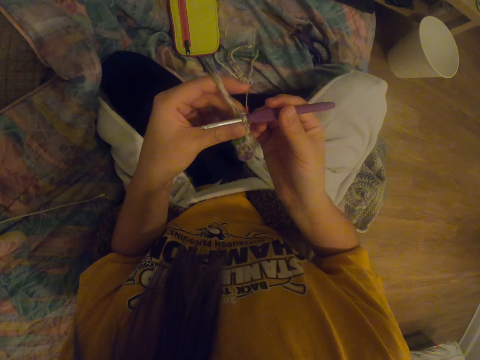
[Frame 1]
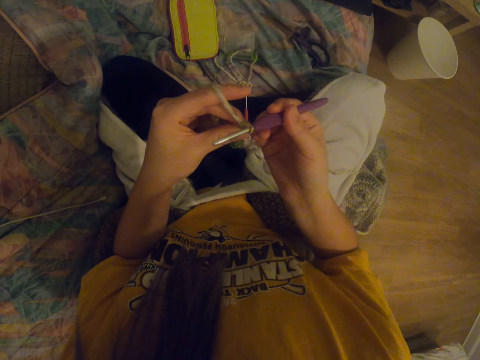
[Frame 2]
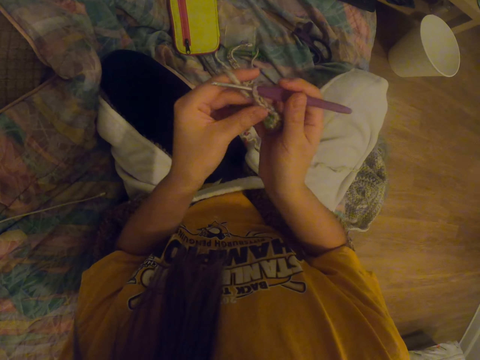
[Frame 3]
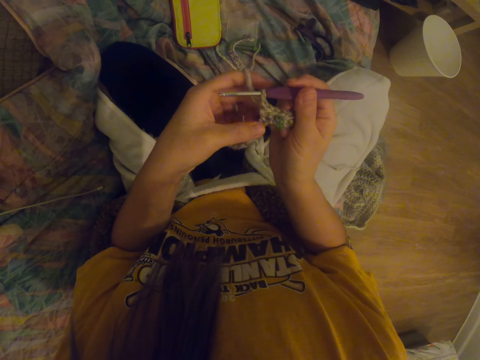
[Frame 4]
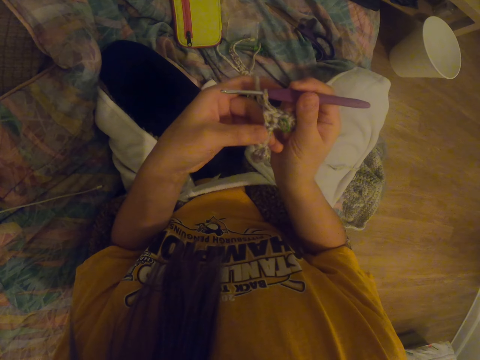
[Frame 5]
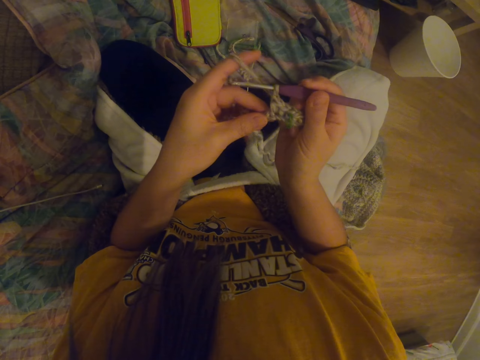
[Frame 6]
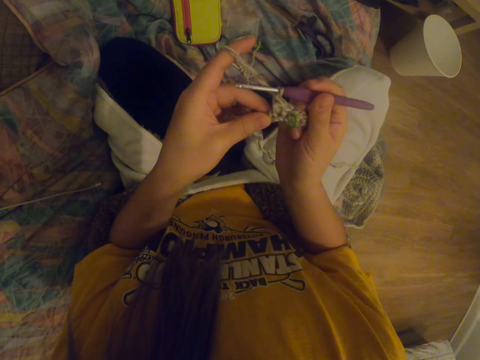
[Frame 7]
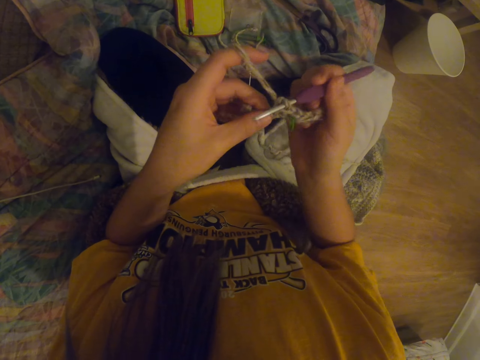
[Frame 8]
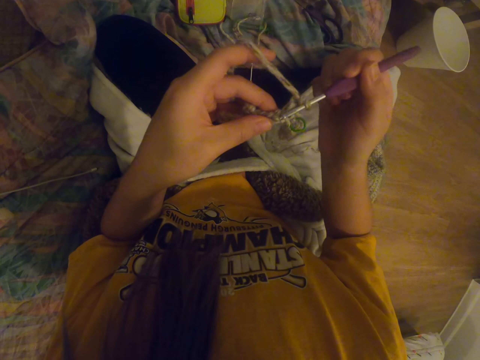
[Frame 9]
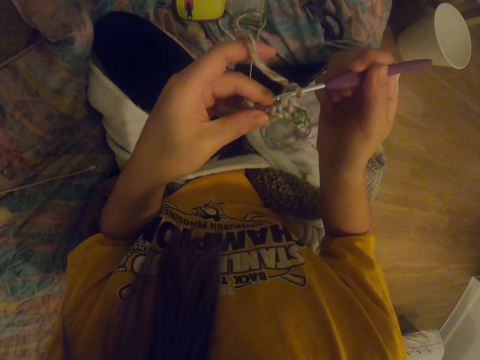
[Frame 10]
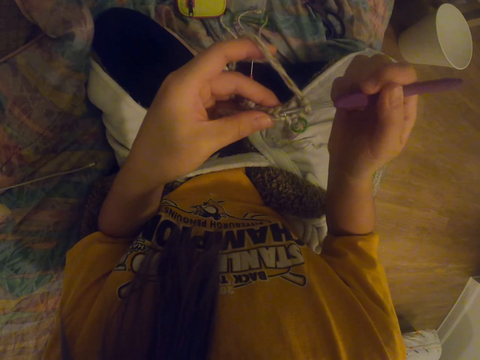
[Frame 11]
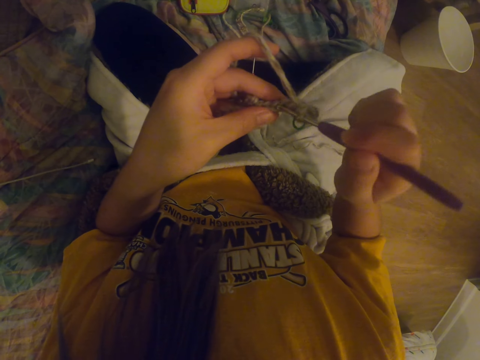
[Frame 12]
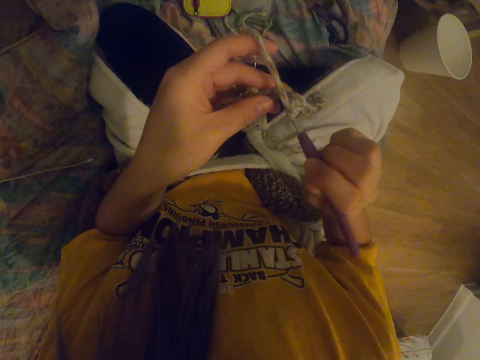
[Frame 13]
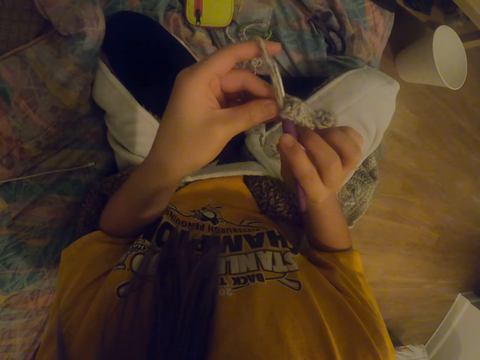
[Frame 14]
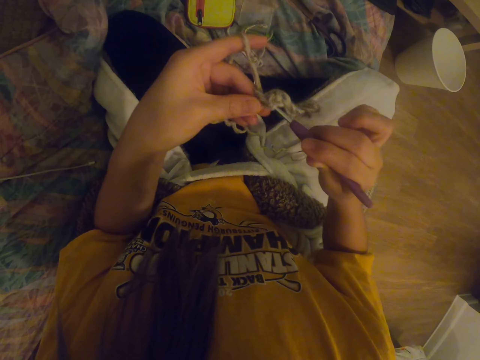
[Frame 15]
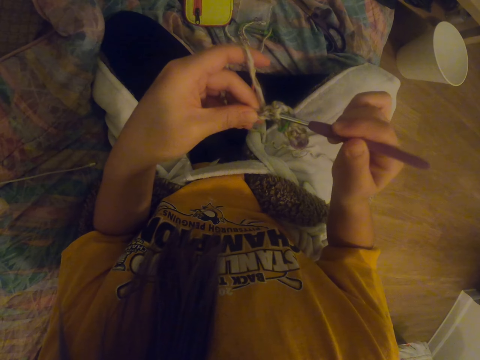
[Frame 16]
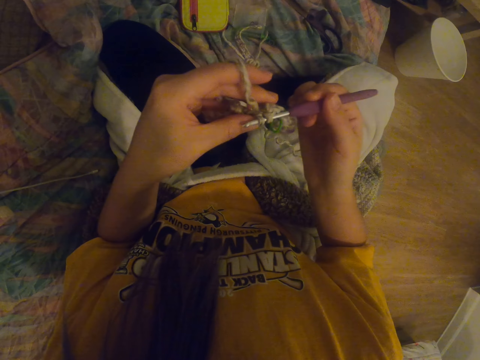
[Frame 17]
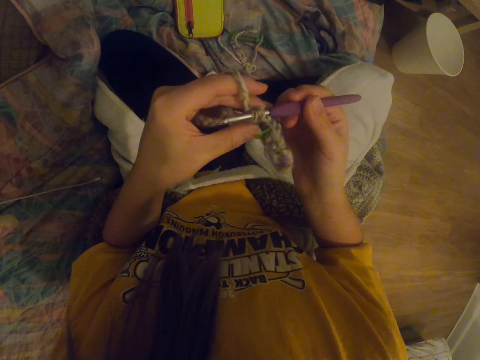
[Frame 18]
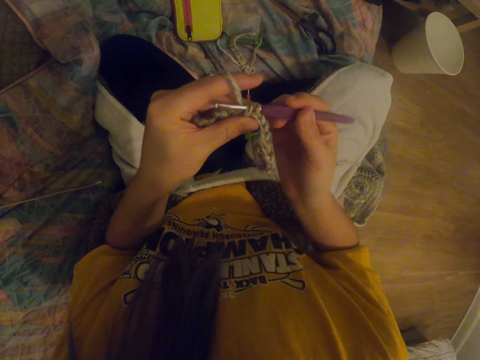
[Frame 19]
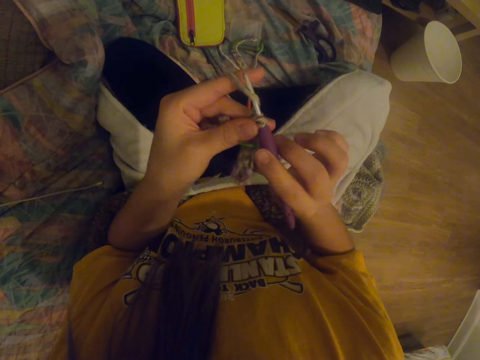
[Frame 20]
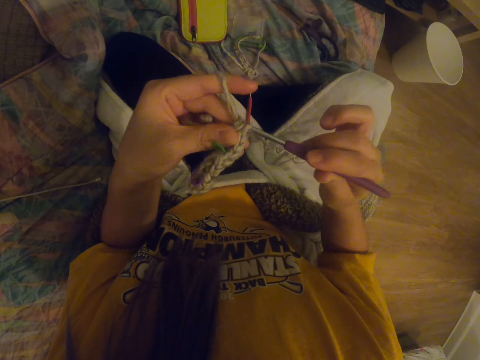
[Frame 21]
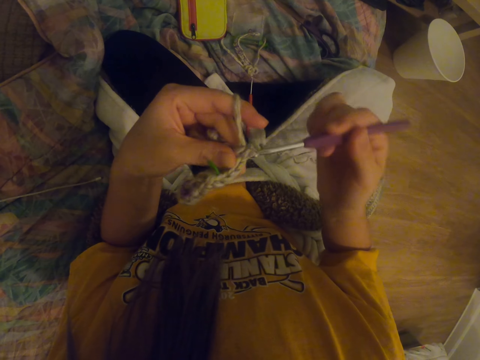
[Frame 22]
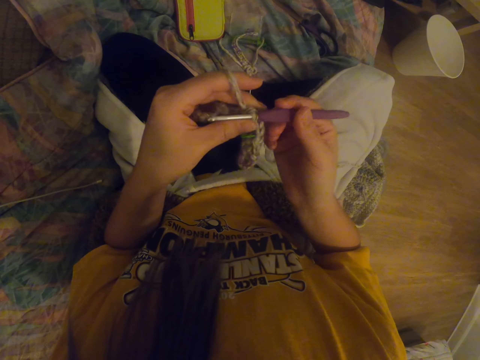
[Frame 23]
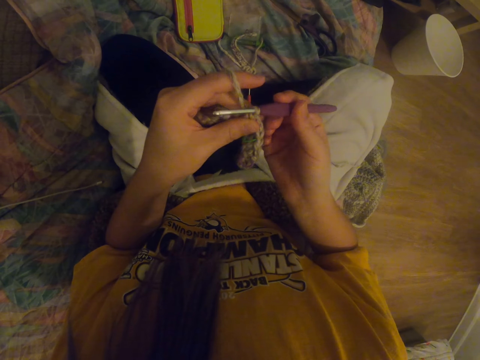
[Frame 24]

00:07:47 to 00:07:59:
The camera wearer stretches the garment. They knit the garment.

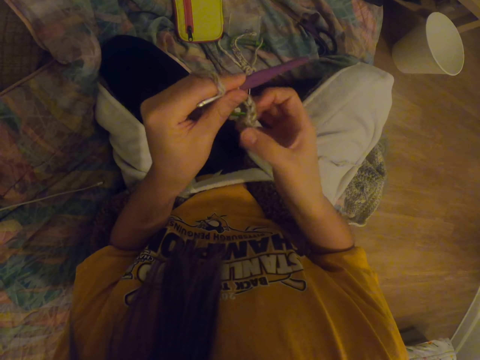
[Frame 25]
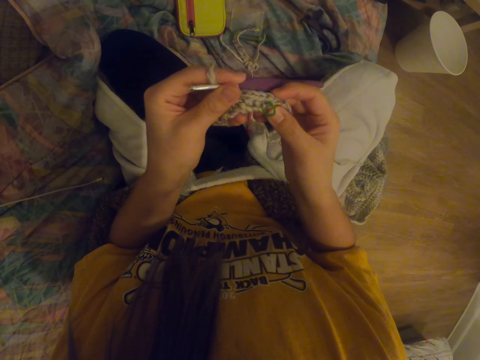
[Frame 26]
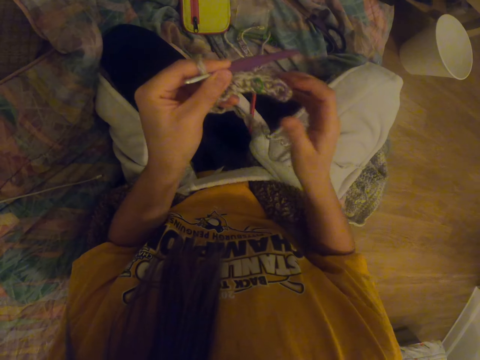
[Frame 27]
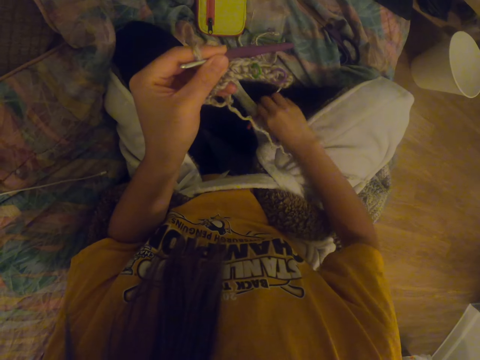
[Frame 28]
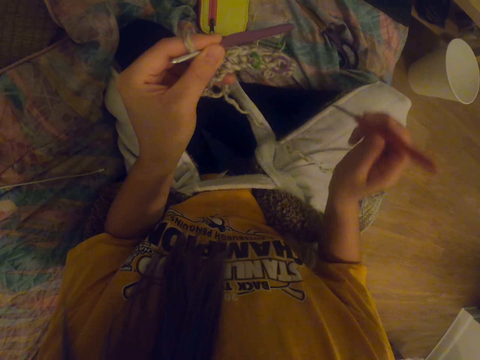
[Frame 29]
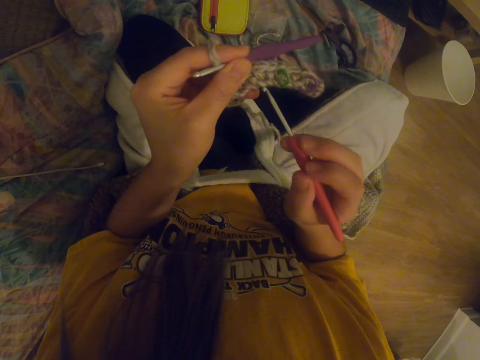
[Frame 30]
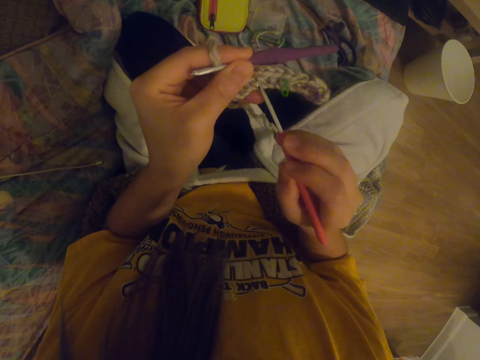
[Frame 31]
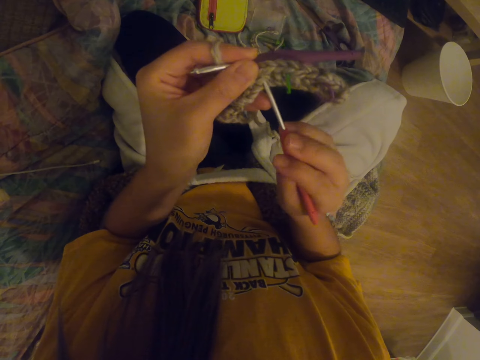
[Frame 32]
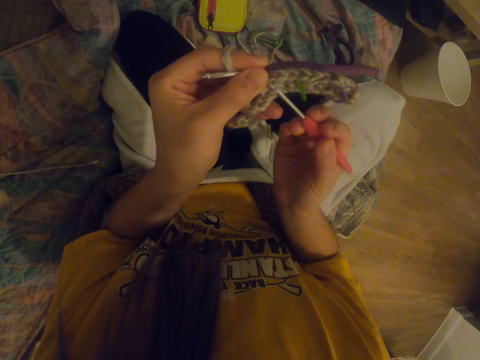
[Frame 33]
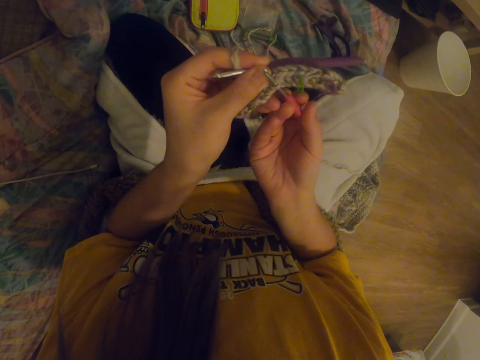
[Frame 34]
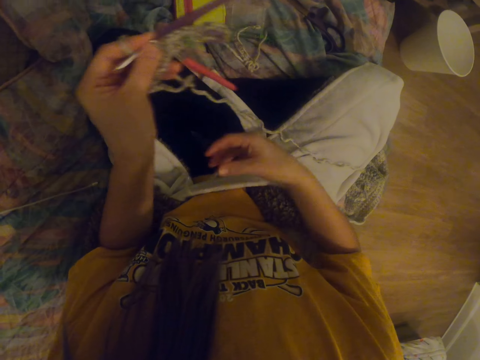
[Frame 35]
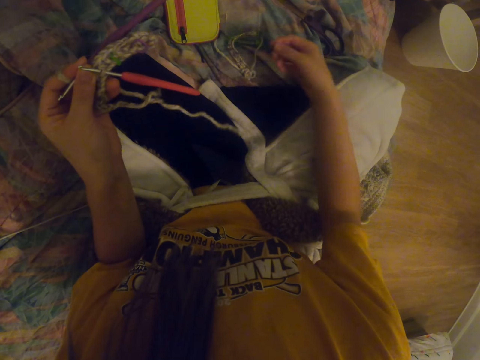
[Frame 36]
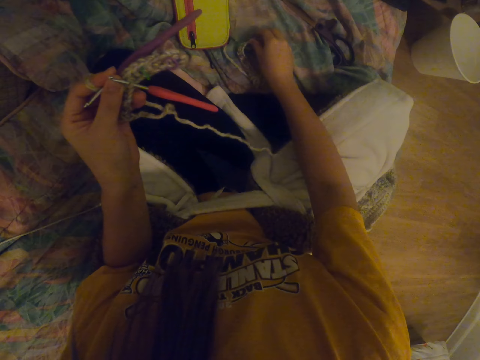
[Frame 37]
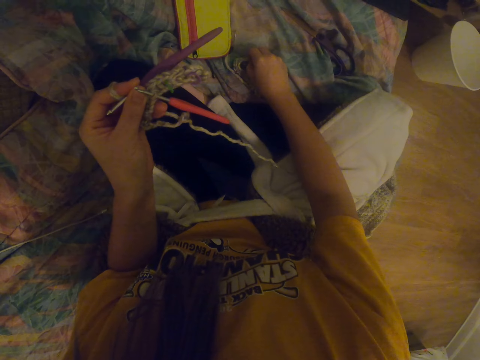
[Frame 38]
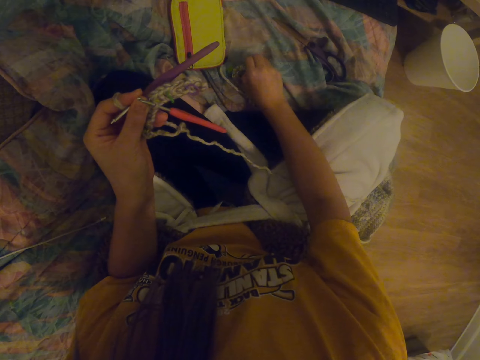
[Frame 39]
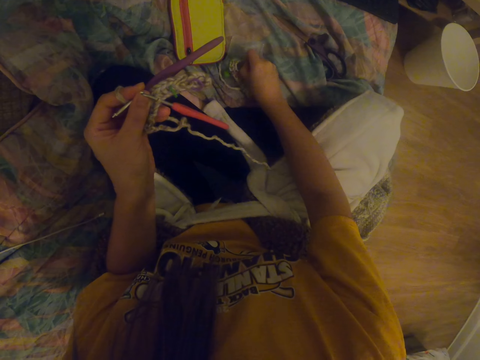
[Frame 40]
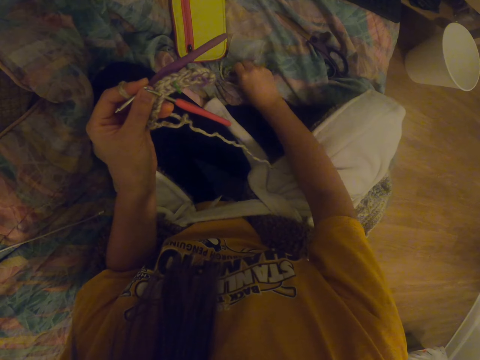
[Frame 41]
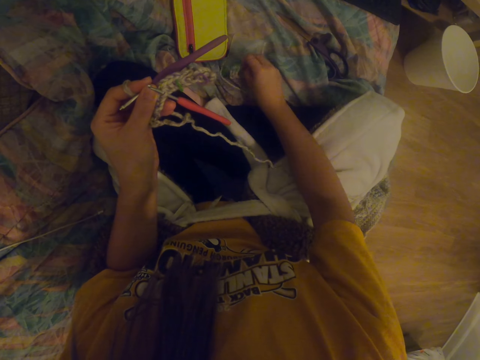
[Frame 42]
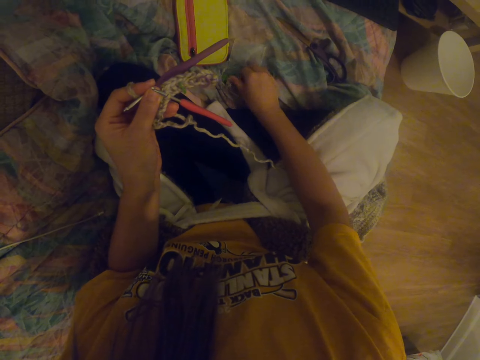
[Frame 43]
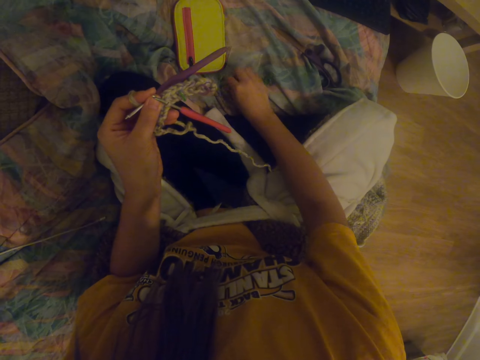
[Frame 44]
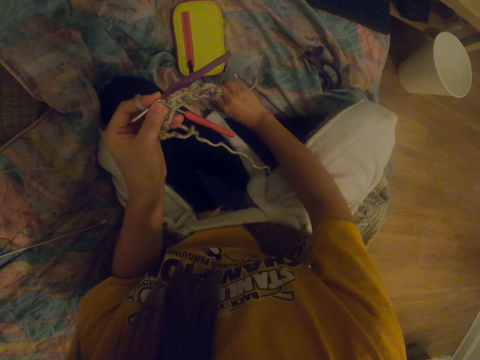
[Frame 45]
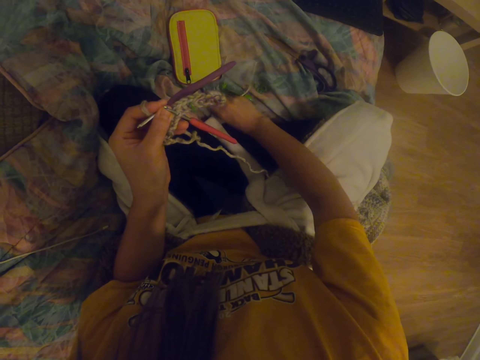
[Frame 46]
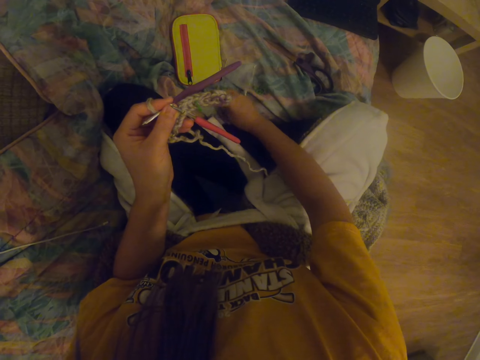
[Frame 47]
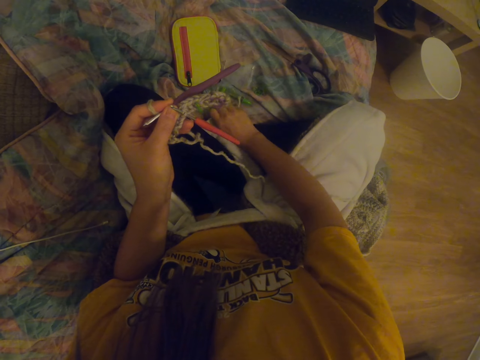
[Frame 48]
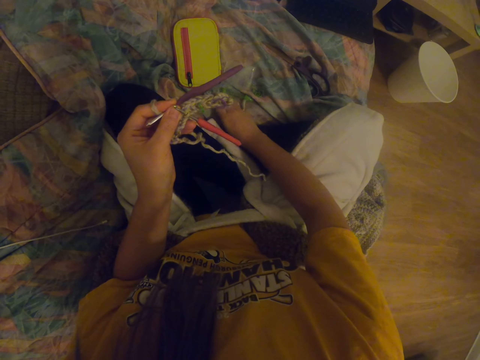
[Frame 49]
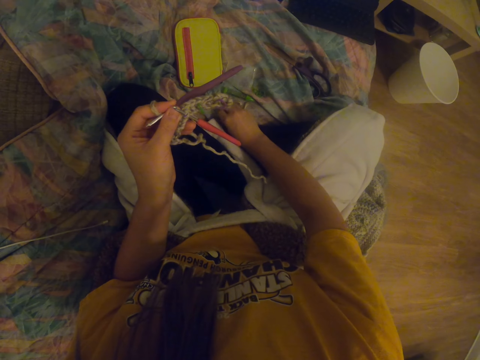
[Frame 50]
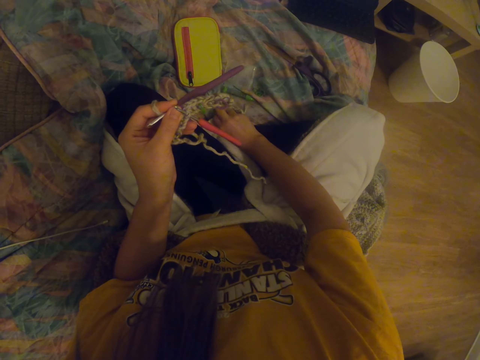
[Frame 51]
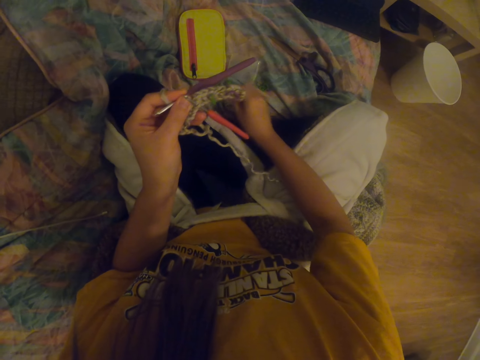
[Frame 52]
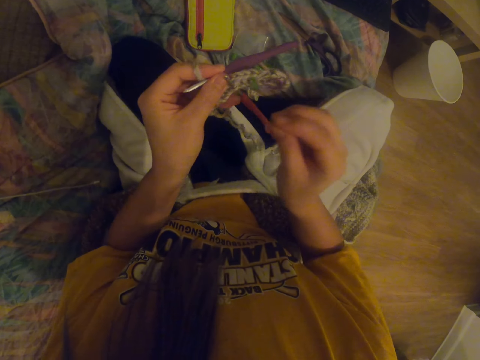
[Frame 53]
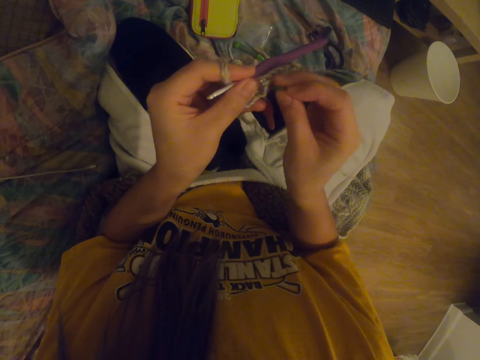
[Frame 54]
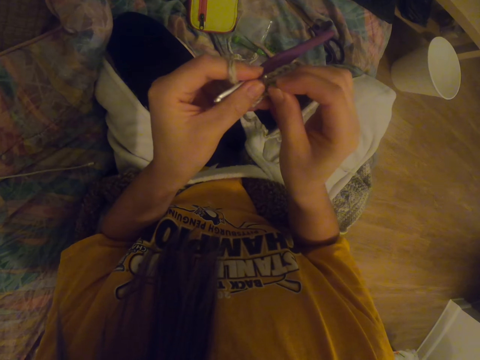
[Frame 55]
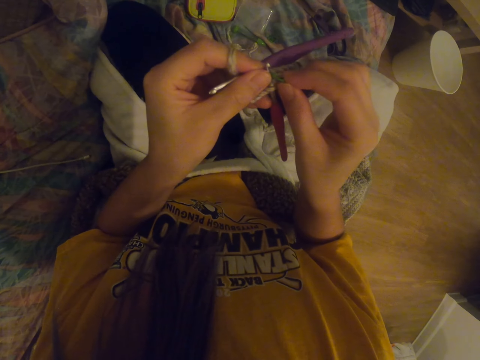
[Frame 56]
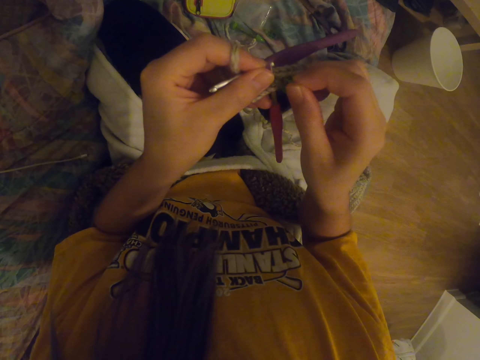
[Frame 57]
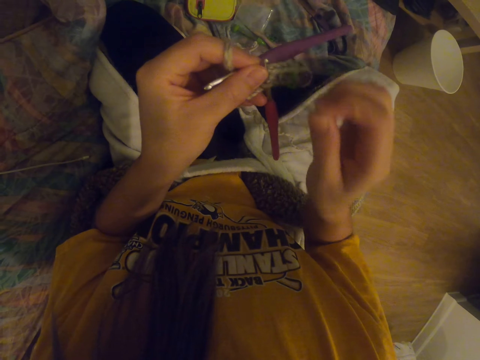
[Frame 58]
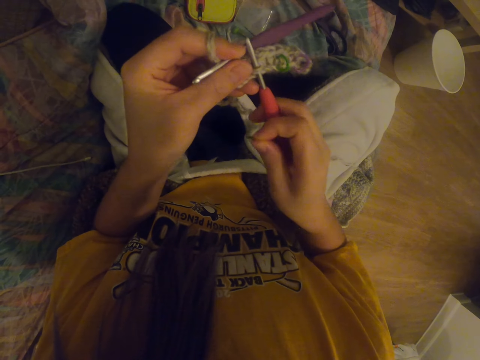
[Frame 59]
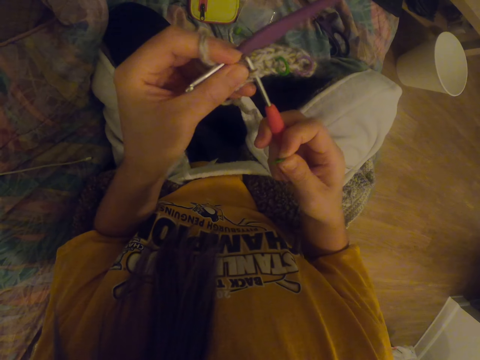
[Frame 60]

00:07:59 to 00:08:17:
The camera wearer stretches the garment. They hold a fabric with a hand. They pick up another crochet hook. They insert the crochet hook into the garment. They pick up decoration. They move a hook bag on a mat. They pick up a hook. They fix the decoration to the garment.
